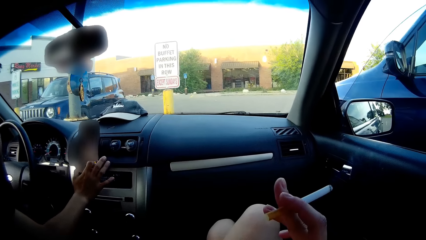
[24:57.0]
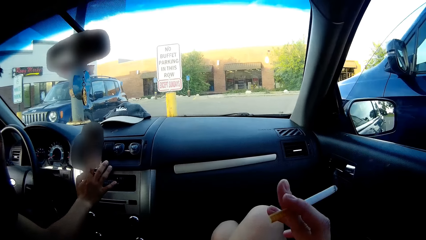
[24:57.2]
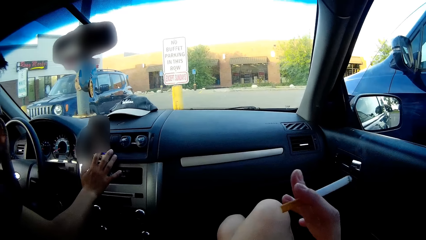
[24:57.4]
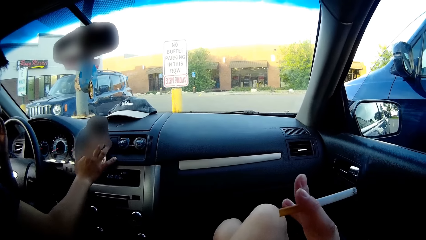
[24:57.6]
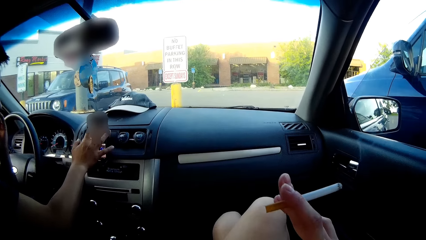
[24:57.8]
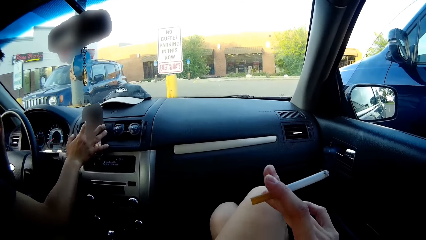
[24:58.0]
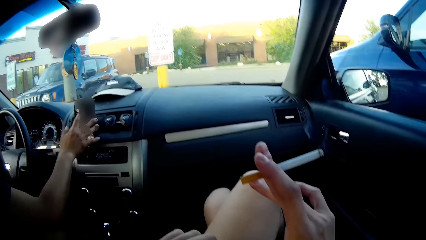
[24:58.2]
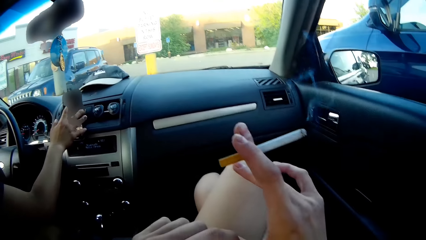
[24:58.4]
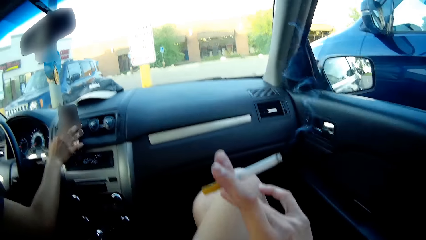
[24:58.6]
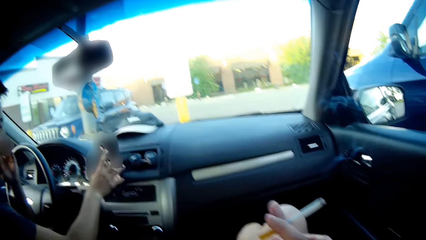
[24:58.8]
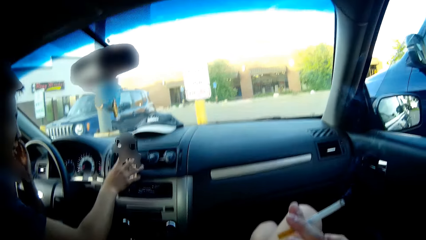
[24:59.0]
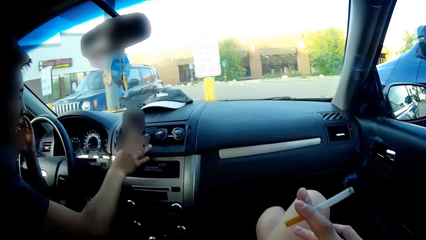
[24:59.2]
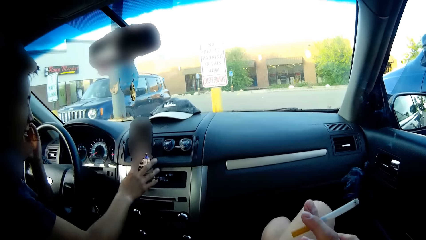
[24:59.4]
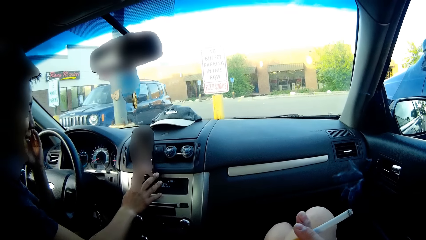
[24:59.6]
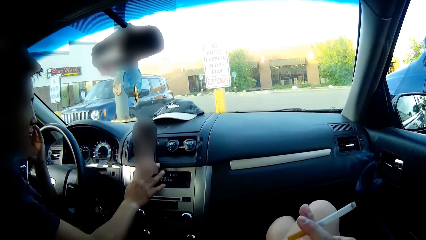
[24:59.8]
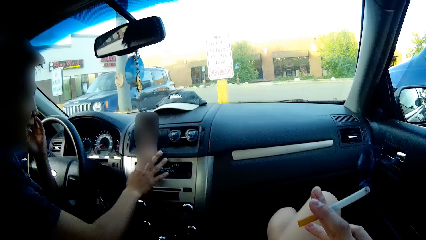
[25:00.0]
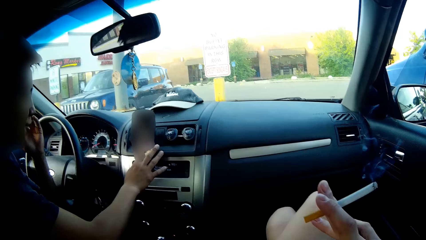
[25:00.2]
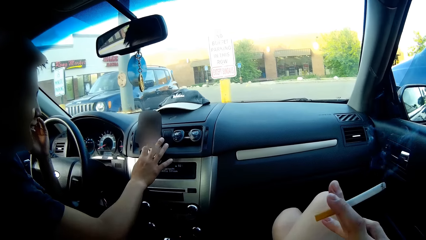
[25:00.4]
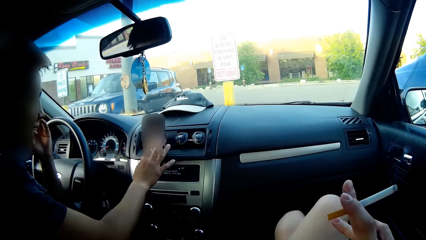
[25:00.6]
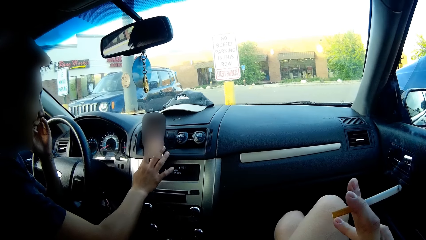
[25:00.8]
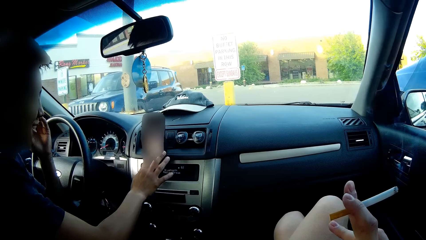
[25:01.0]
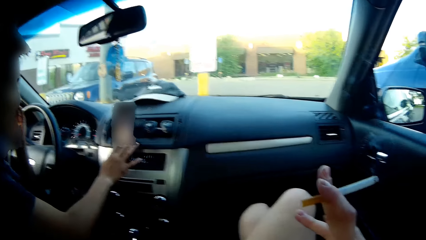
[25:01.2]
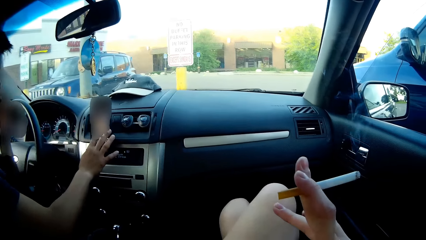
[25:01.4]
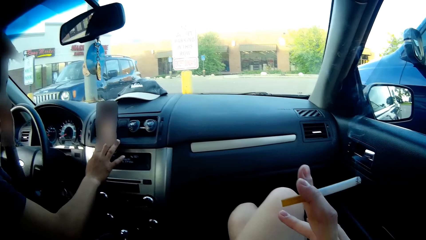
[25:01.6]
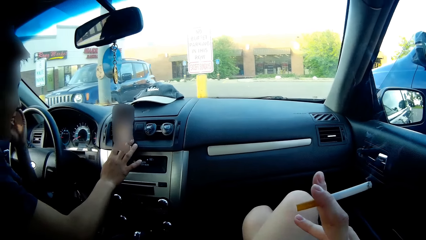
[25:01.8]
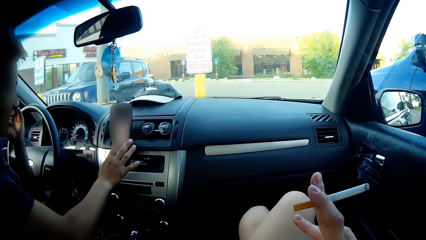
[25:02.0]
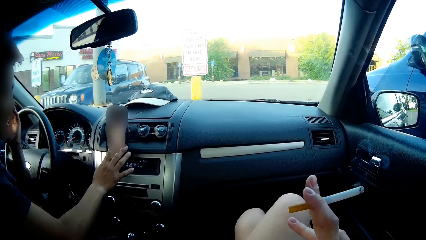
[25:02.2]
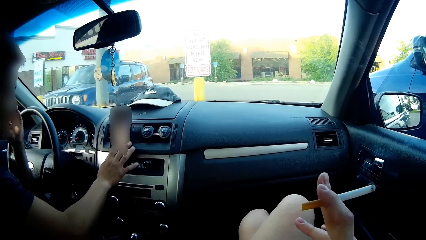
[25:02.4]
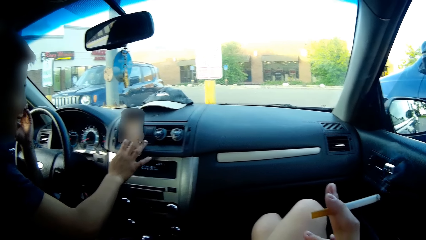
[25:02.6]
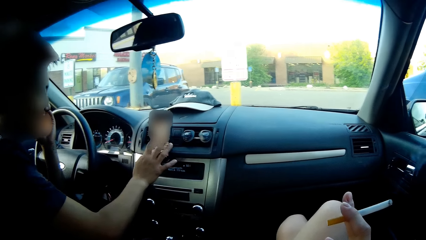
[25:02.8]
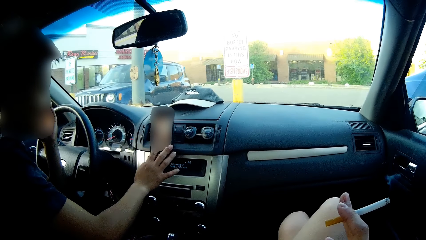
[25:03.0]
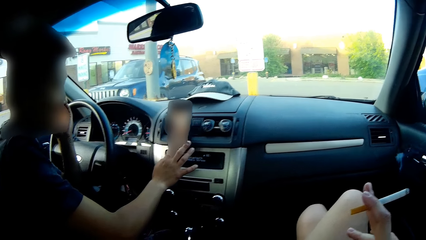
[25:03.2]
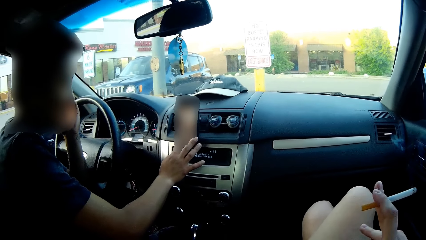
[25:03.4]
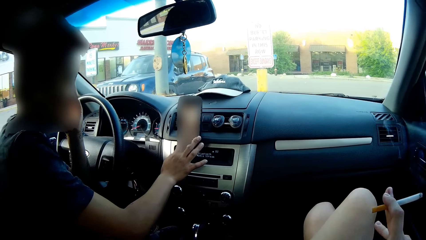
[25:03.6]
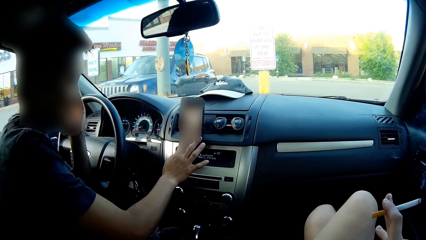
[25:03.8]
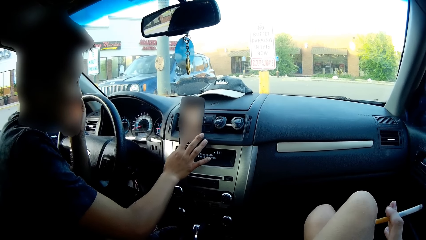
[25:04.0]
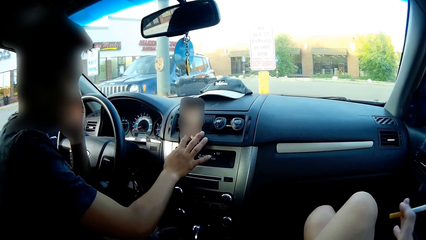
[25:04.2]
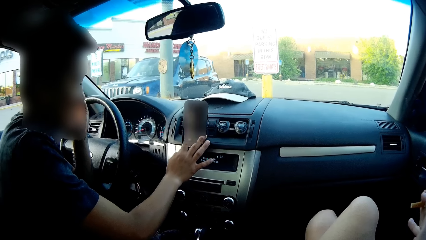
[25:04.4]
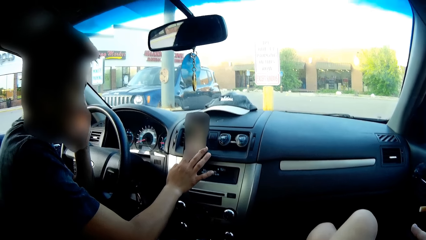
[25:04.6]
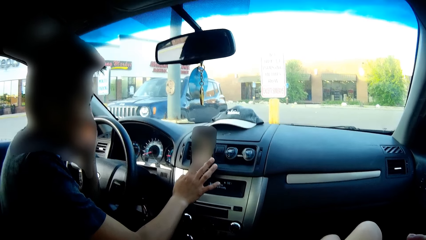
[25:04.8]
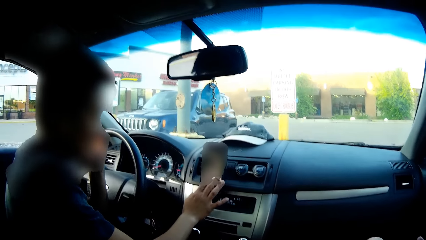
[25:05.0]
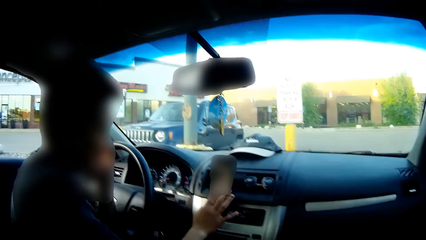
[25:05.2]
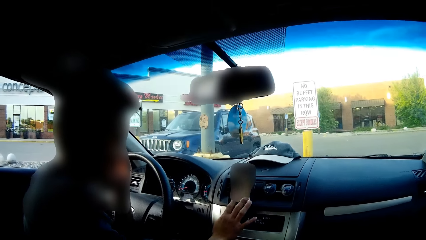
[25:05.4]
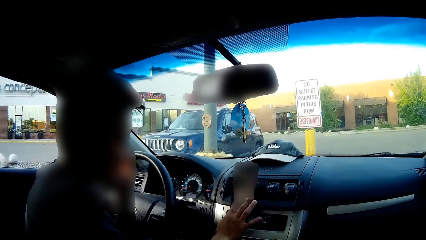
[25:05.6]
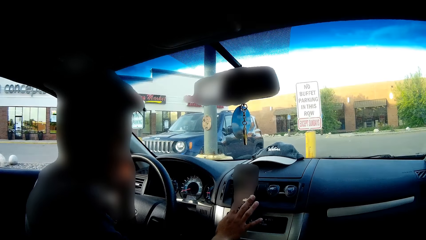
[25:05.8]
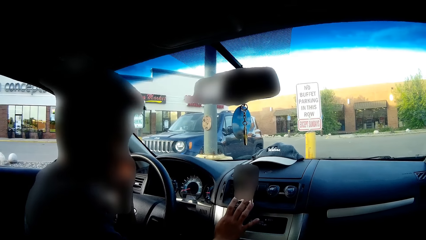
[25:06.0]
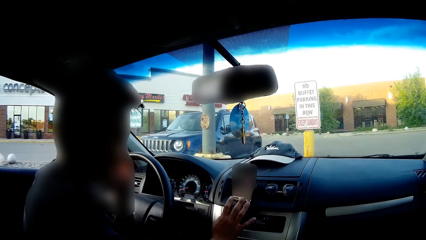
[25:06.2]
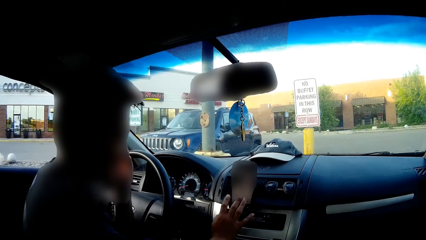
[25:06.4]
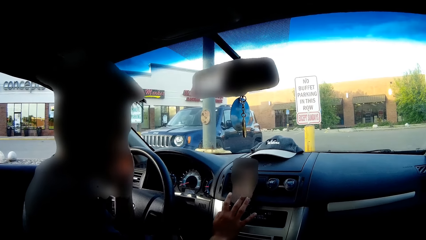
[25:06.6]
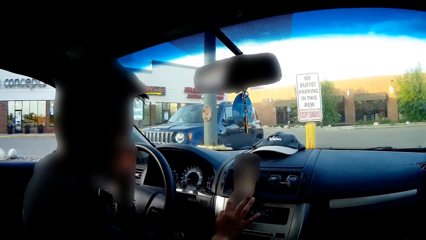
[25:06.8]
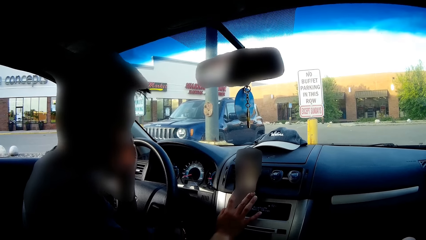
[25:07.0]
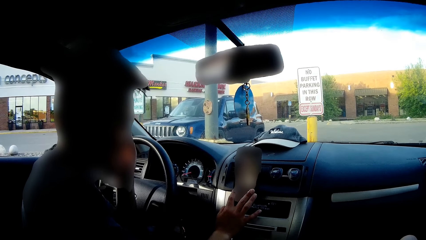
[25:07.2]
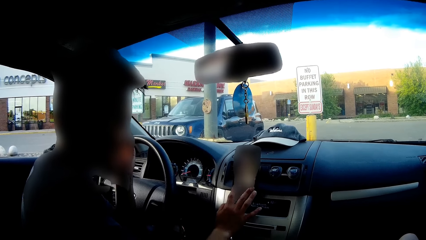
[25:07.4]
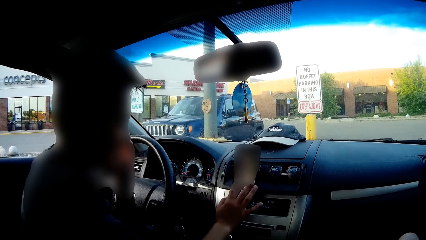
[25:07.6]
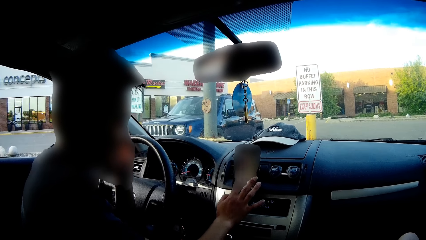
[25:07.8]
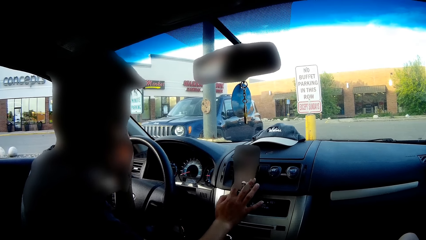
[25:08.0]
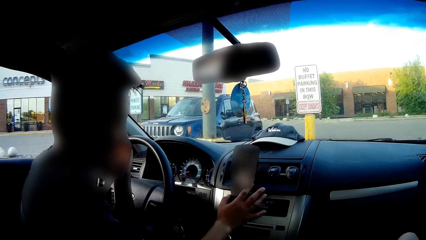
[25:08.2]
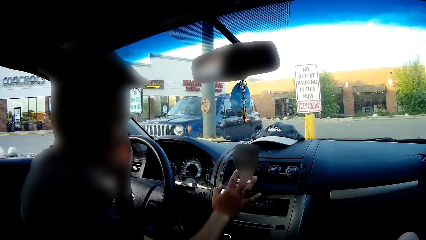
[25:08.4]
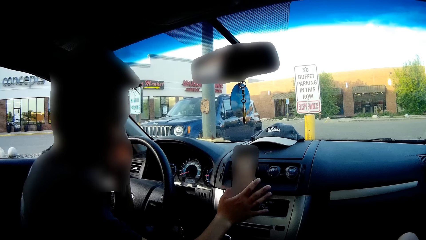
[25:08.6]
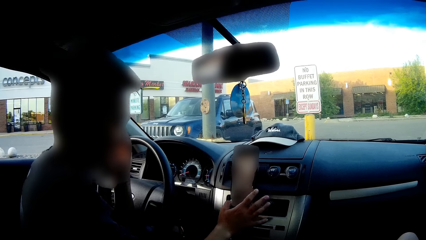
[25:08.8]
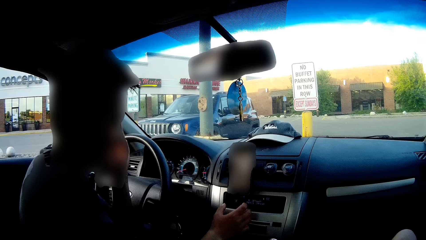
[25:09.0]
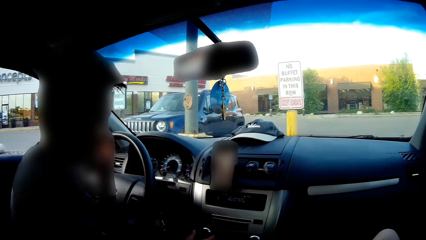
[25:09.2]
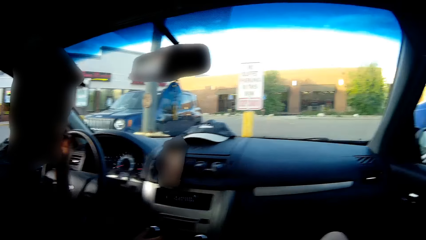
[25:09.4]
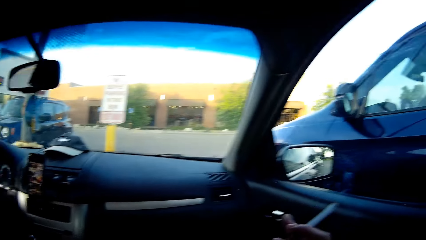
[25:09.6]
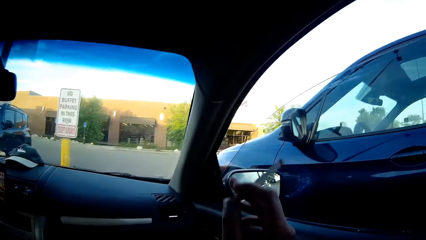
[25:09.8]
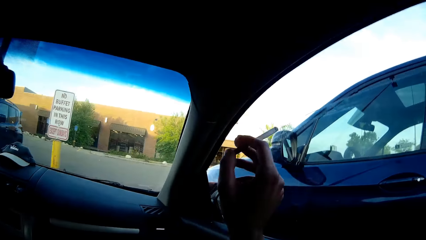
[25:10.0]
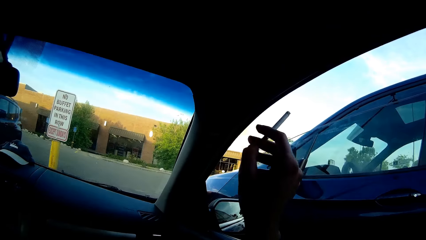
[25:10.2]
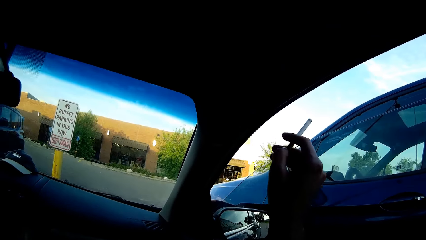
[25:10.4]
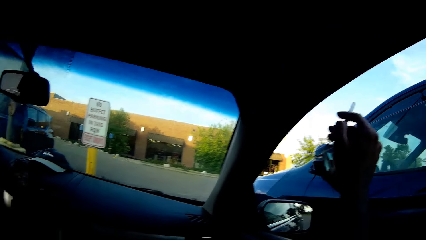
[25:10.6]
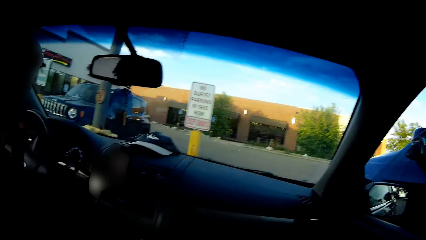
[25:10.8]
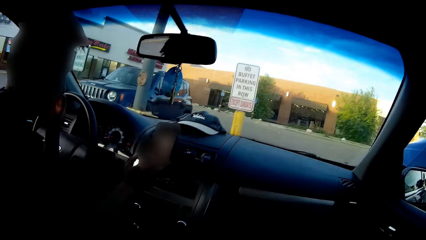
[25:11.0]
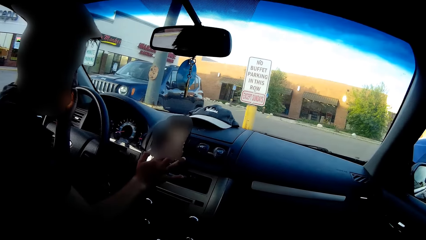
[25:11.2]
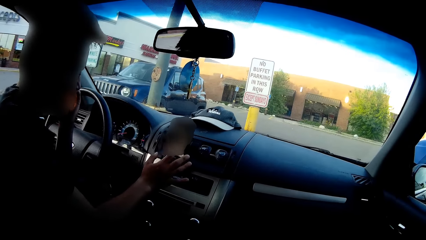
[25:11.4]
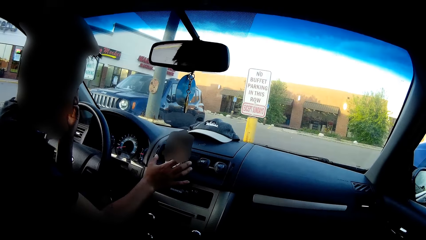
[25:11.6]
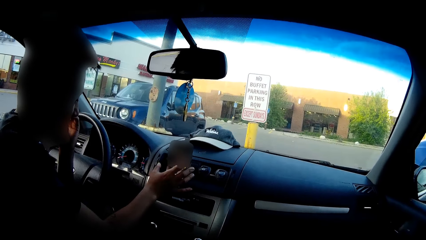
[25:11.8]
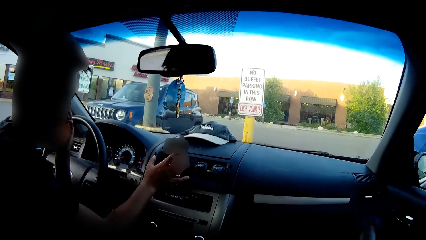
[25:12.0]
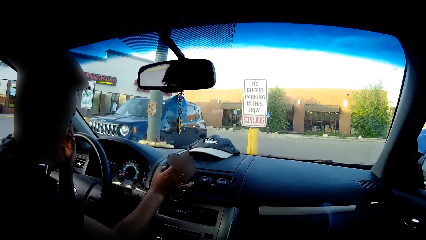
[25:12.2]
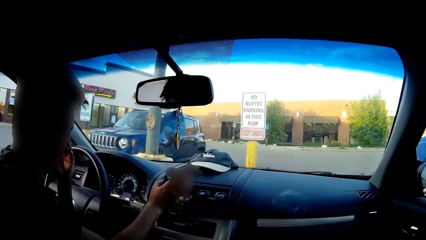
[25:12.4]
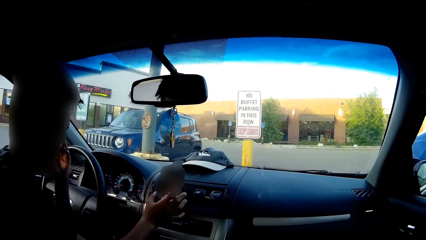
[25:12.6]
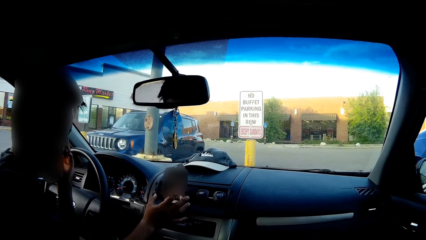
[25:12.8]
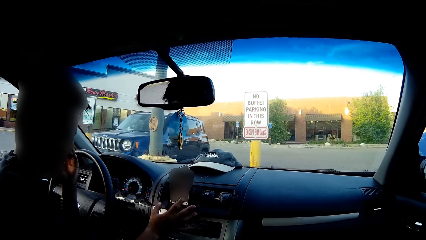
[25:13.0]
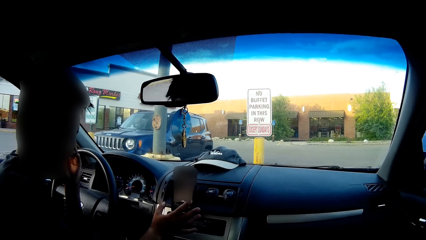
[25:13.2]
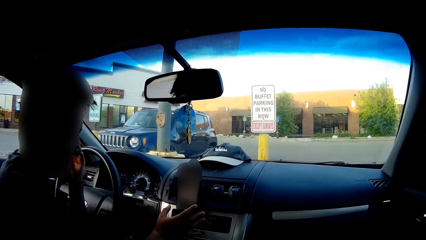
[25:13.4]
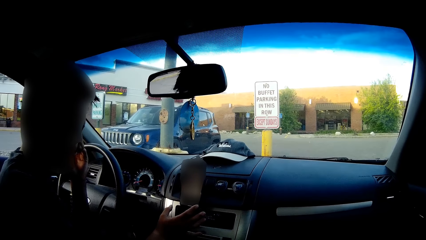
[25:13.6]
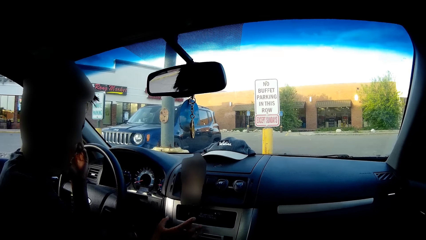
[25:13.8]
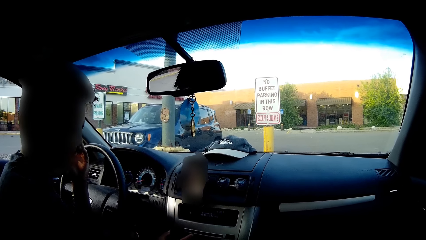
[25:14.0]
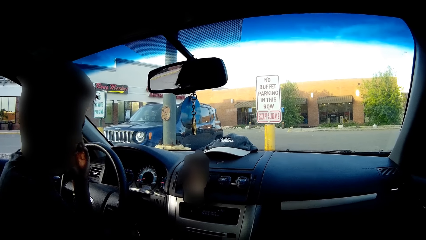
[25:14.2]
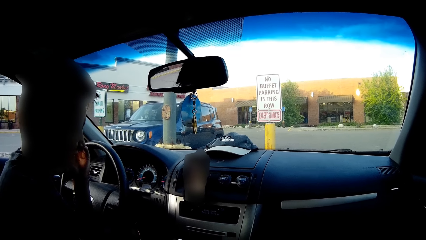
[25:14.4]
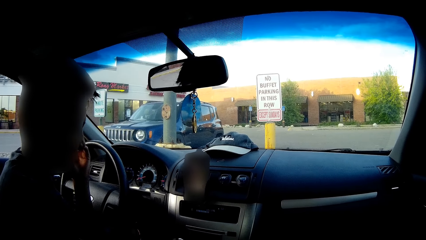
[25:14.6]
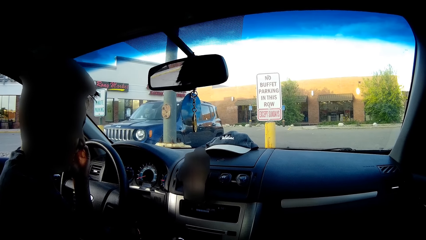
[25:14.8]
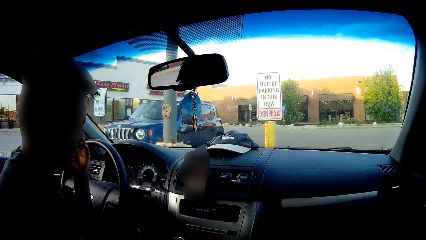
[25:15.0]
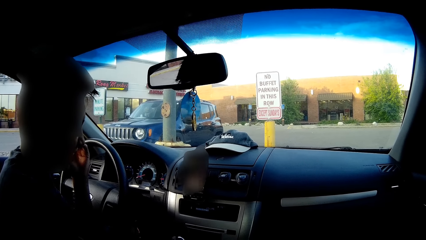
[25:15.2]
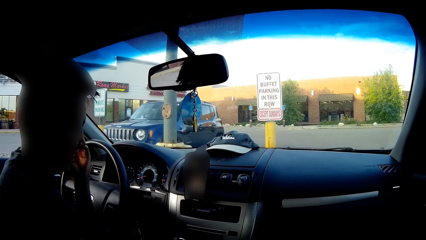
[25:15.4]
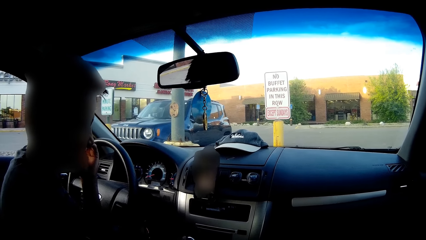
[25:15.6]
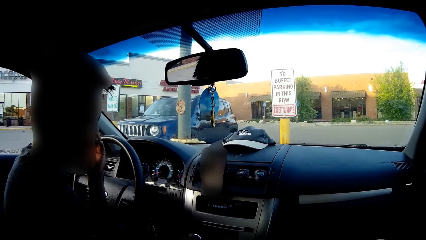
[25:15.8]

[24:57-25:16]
The camera wearer raises a hand with a cigar. She dabs the cigarette in her right hand outside the car. A man uses the phone. The camera wearer and the man watch a movie on the cellphone.
